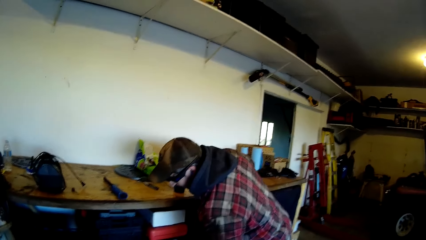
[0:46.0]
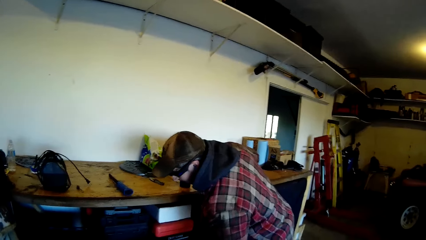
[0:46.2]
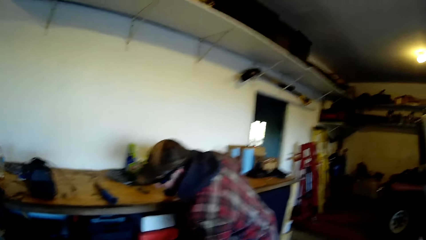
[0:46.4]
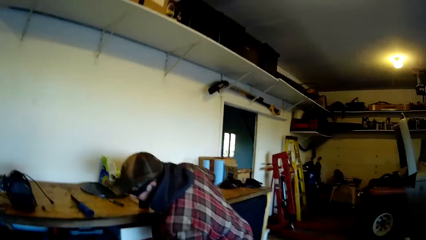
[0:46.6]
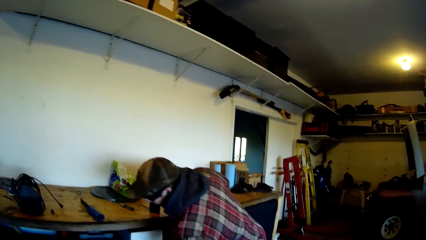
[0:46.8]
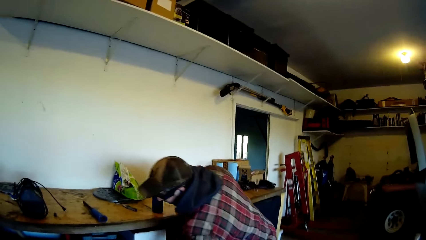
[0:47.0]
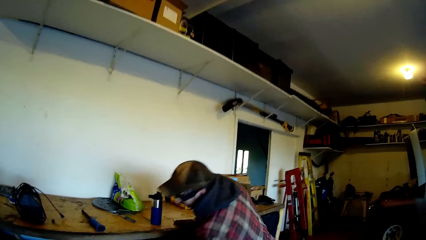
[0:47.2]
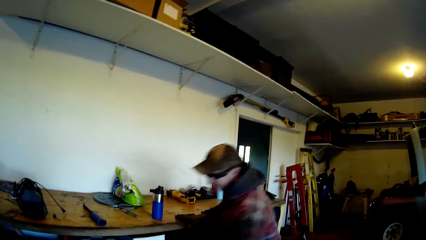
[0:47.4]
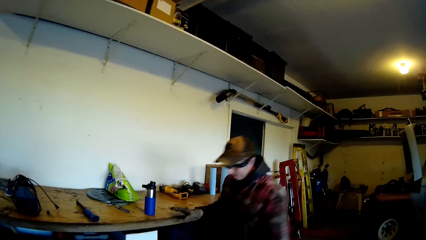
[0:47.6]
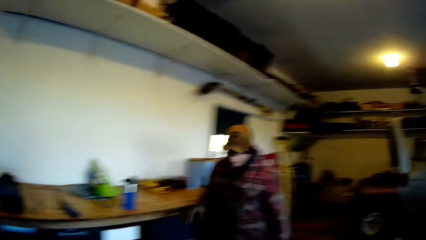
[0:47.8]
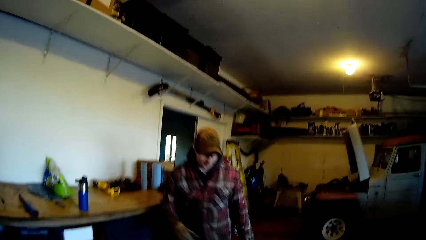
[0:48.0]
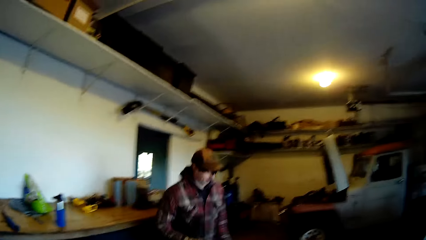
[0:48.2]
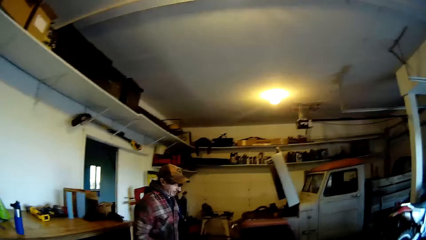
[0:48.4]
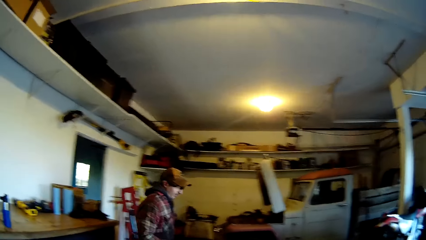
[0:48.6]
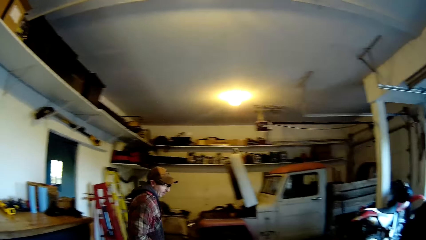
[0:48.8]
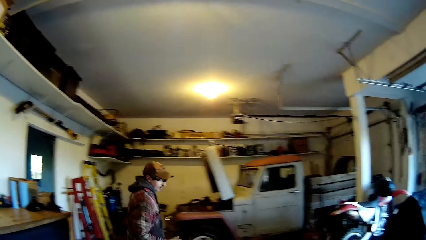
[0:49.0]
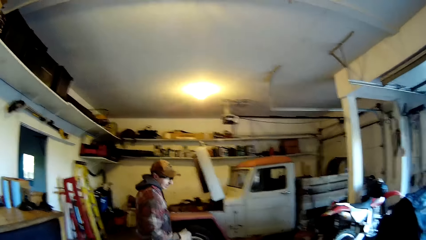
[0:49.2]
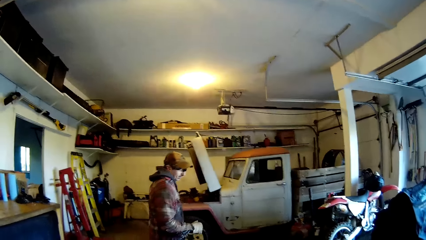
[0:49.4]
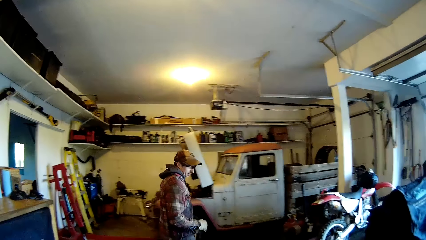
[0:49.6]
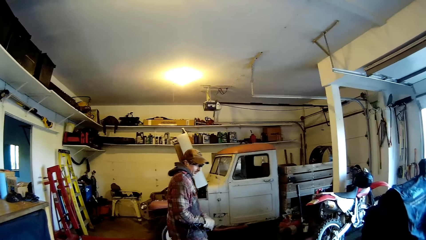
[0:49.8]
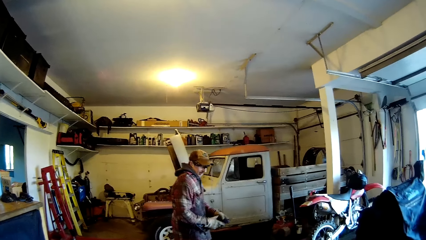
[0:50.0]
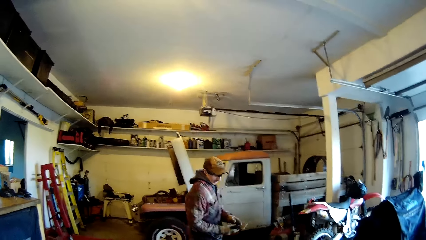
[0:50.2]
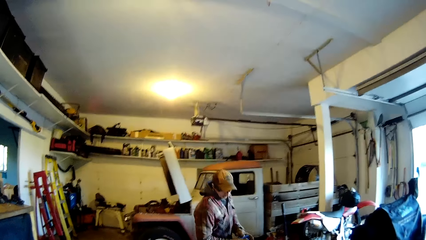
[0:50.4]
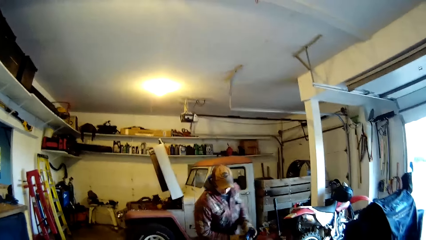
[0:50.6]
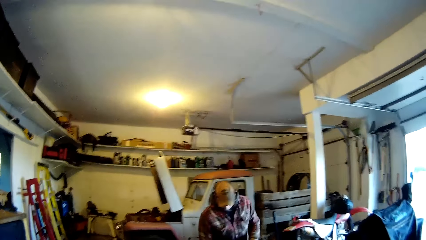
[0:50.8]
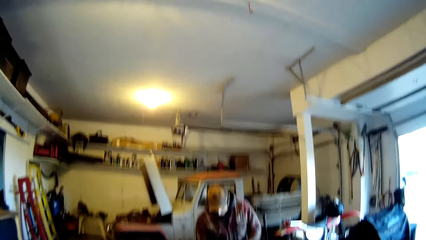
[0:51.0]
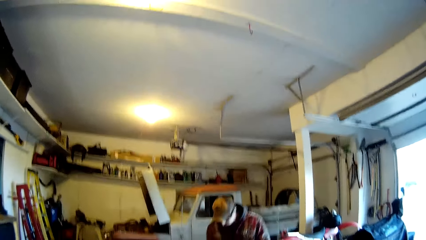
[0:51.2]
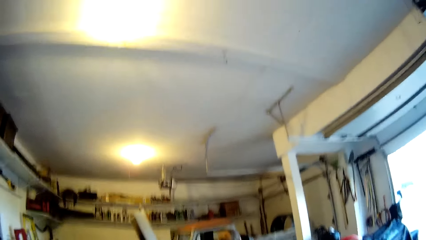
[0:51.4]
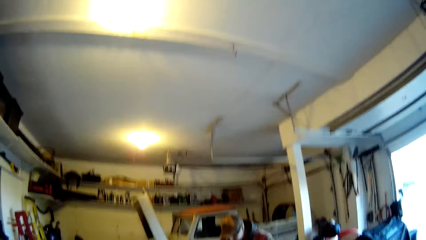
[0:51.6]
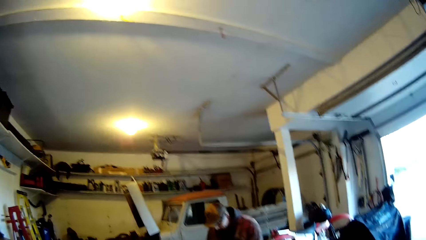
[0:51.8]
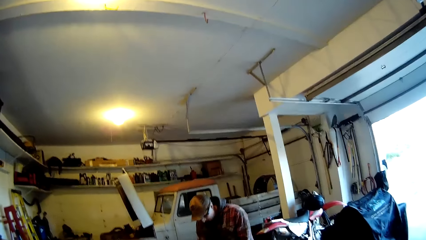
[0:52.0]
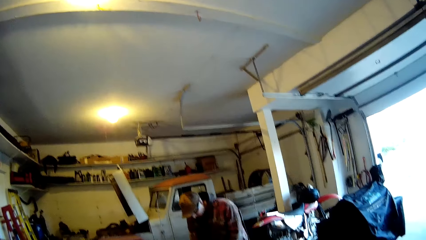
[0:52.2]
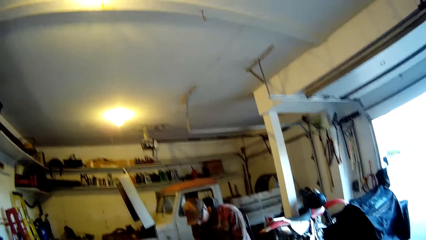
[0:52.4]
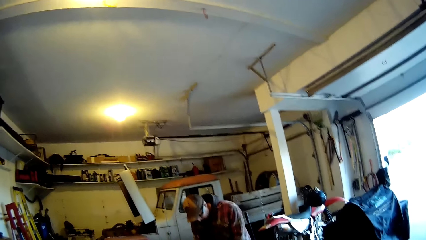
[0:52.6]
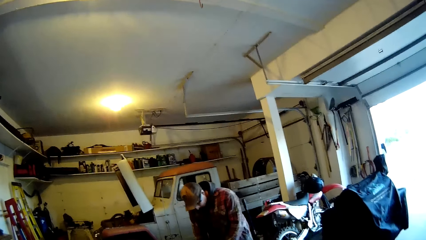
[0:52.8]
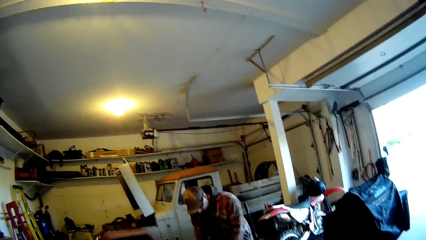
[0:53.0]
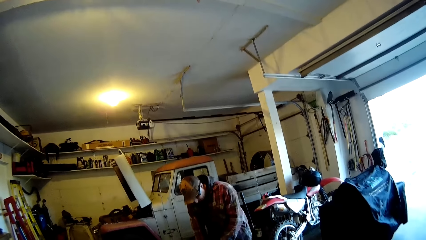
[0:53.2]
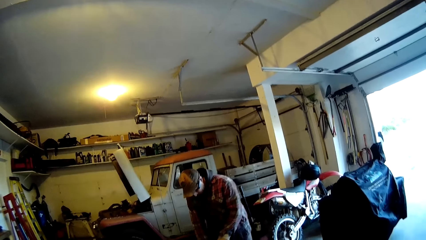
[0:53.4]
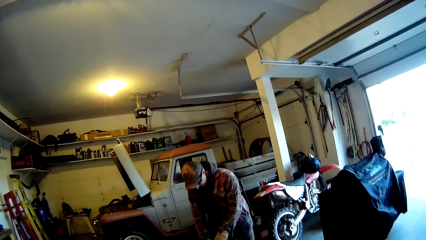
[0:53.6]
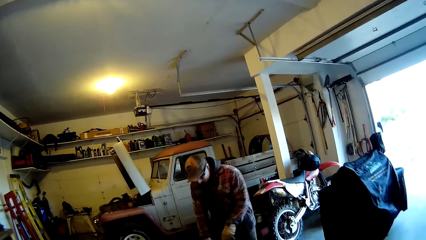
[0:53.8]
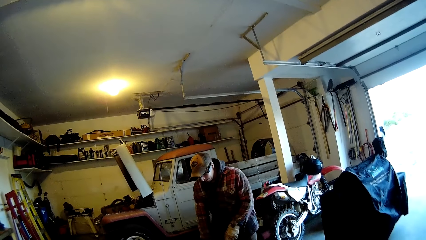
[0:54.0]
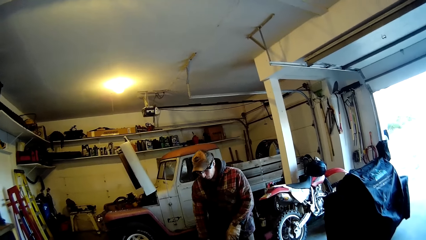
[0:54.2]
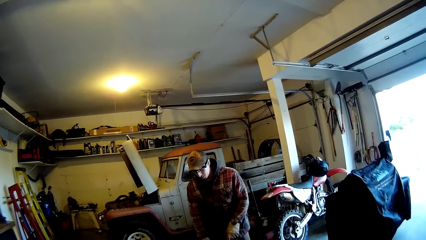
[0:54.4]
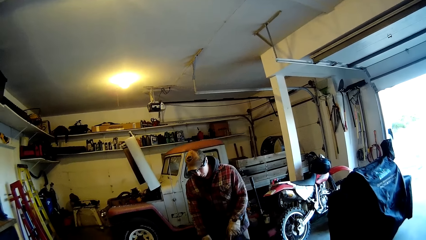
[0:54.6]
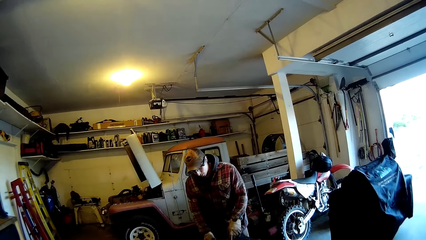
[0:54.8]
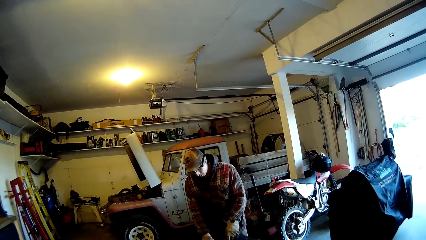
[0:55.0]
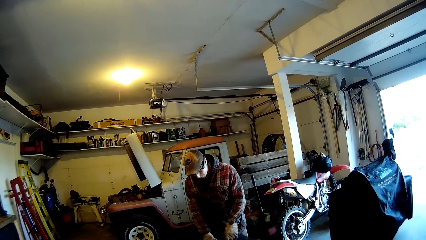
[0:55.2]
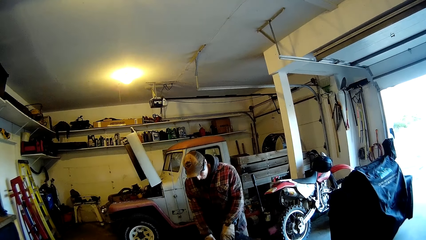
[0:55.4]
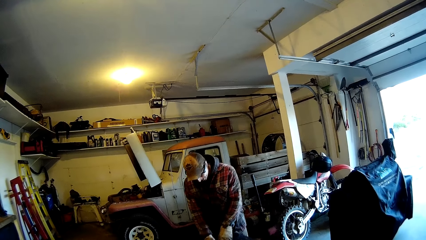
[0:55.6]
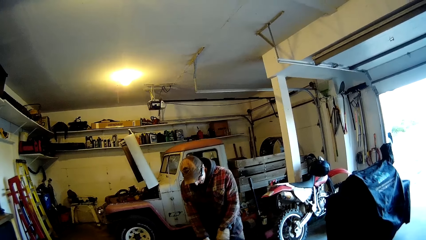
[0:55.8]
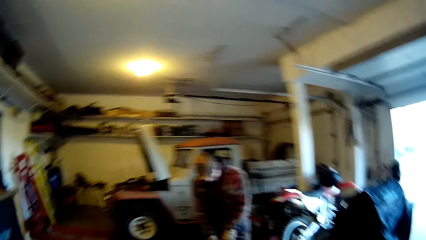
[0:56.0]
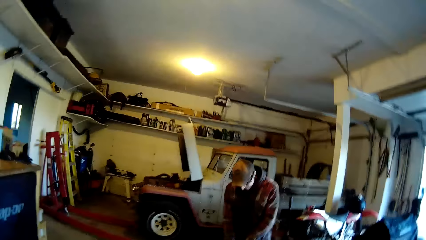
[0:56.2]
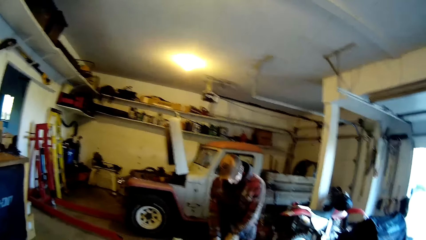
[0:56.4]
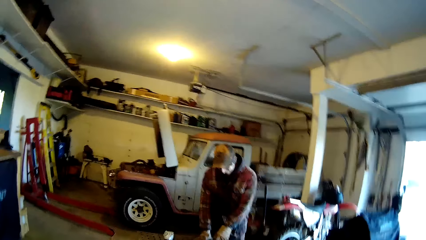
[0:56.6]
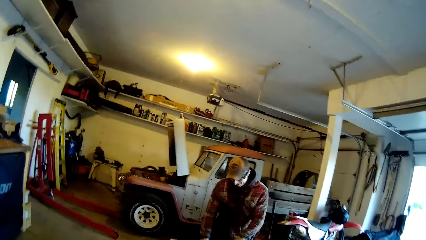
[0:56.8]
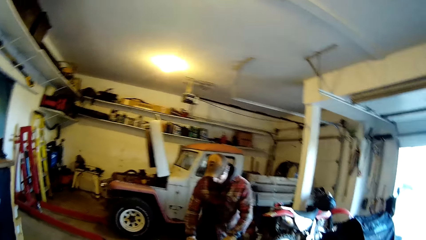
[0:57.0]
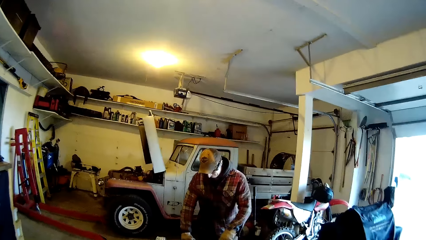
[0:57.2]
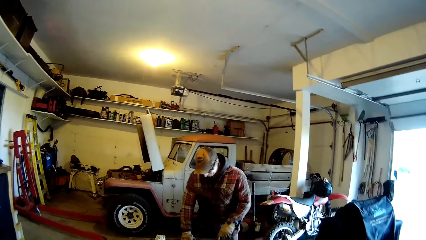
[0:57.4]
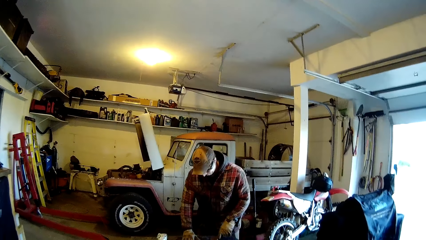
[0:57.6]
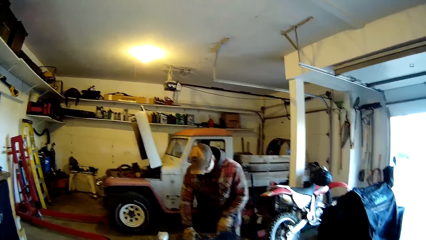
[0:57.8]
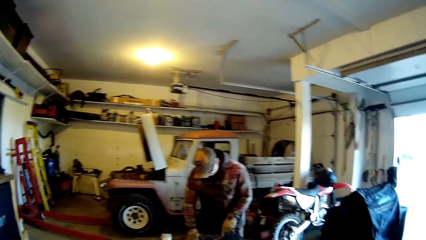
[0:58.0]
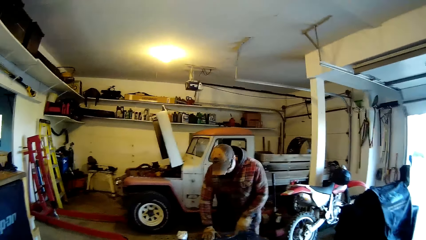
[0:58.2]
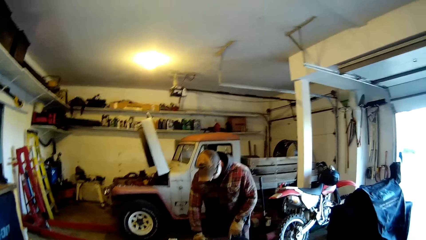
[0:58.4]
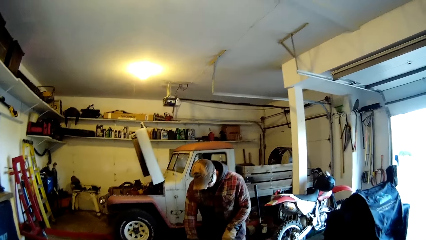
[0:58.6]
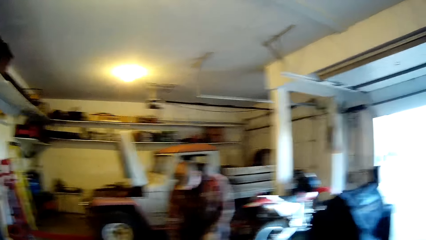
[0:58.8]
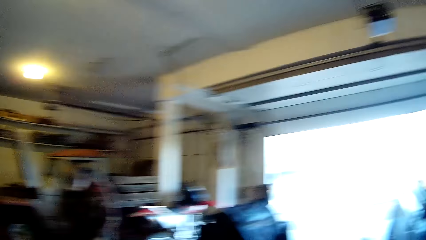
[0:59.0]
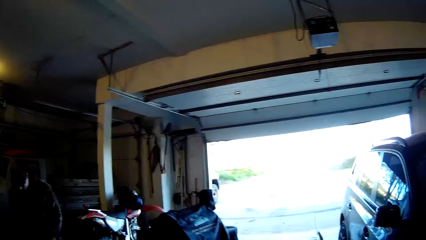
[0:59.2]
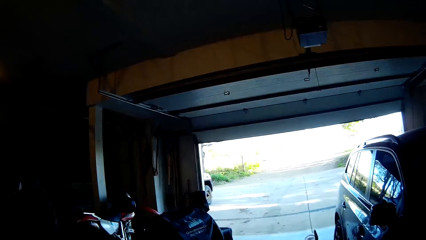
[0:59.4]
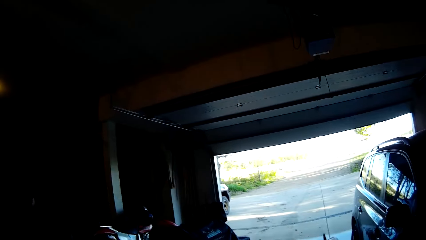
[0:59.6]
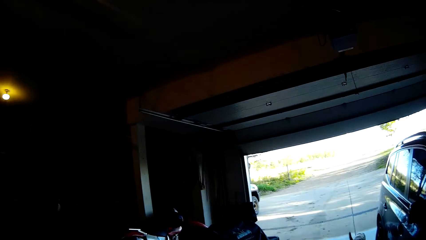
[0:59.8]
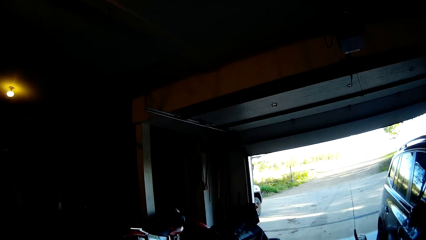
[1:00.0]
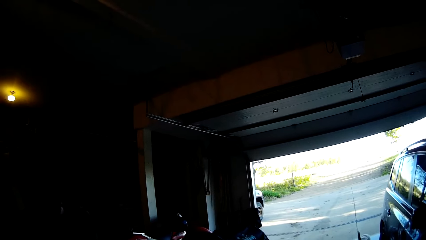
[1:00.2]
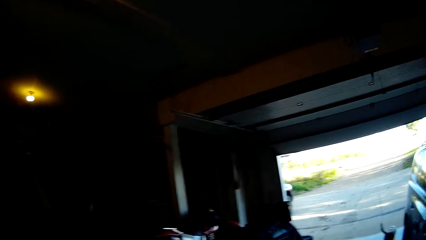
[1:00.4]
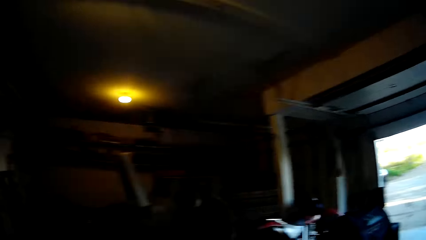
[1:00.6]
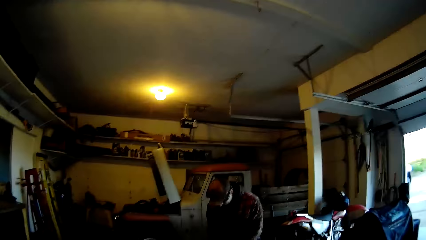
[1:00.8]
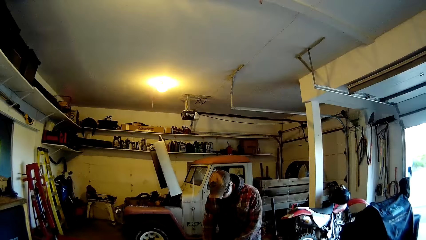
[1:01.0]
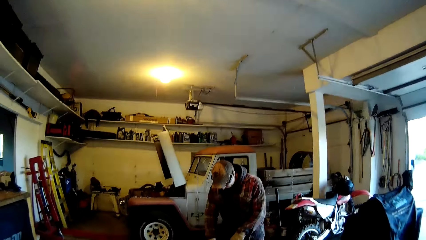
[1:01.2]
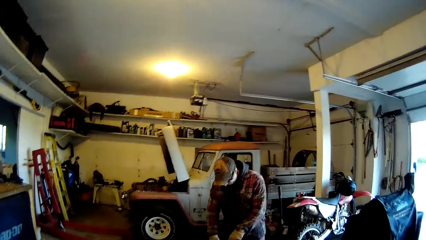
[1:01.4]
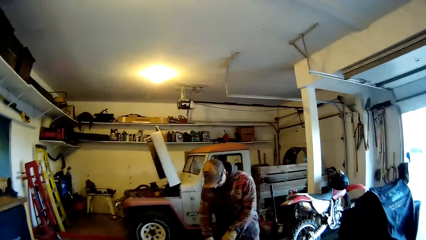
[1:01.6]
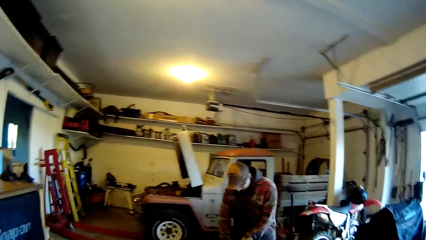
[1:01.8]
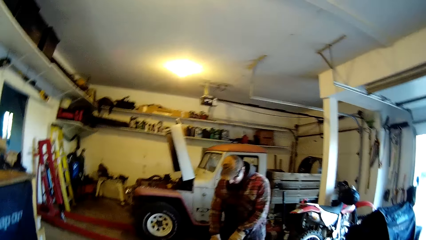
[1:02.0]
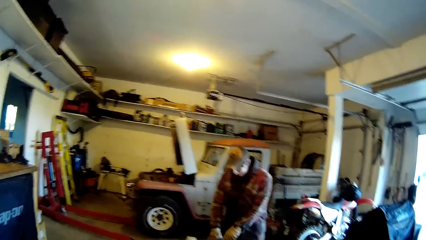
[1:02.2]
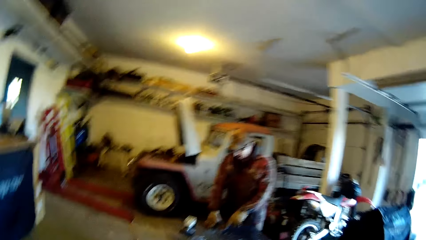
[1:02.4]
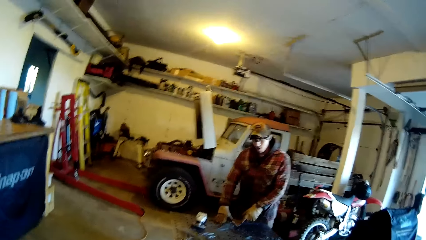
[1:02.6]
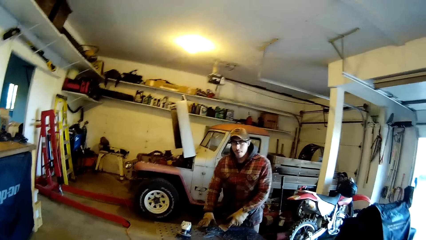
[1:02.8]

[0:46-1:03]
The man walks to the workbench. The man scrapes a metal frame on the workbench with a scraper in his left hand. The man talks to the camera wearer. The camera wearer talks to the man. A dog walks out of the garage.
